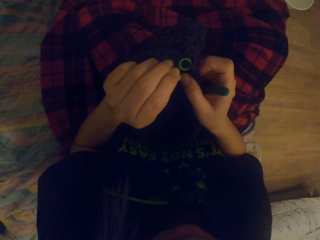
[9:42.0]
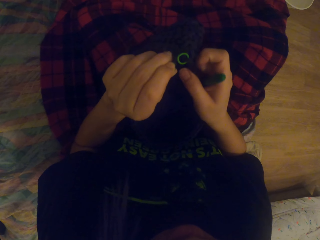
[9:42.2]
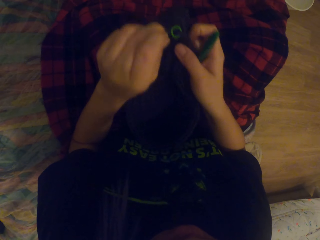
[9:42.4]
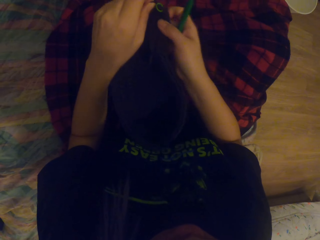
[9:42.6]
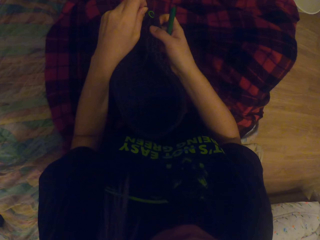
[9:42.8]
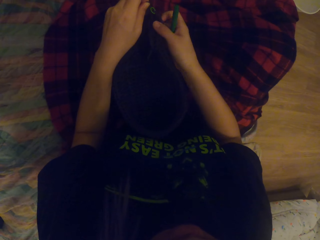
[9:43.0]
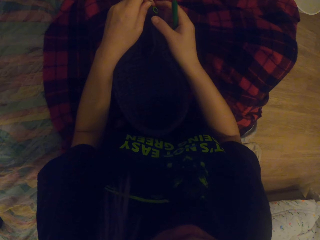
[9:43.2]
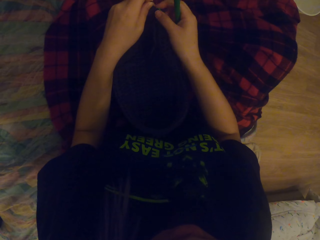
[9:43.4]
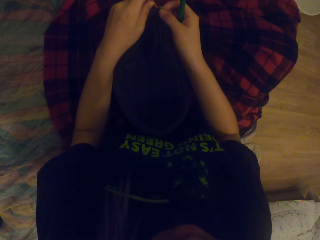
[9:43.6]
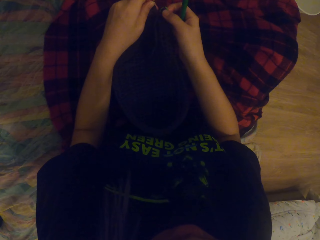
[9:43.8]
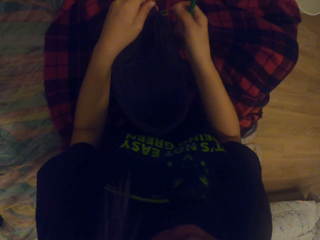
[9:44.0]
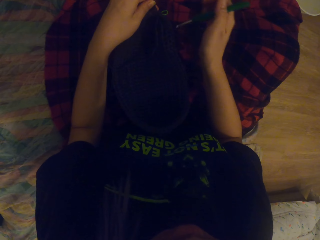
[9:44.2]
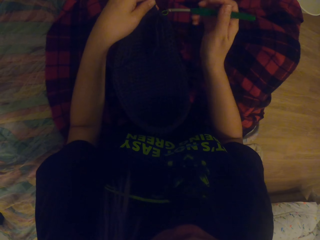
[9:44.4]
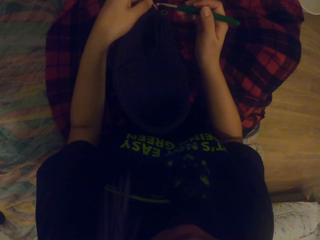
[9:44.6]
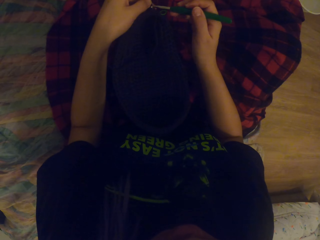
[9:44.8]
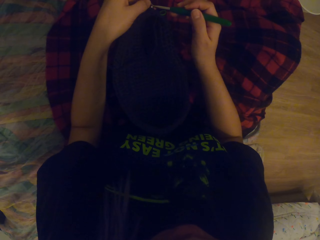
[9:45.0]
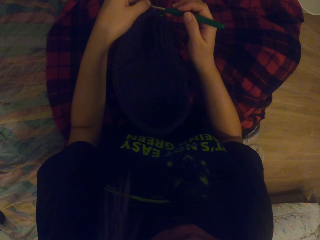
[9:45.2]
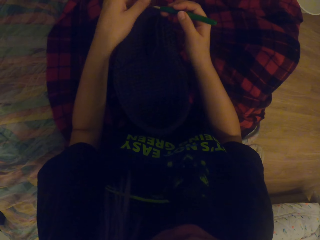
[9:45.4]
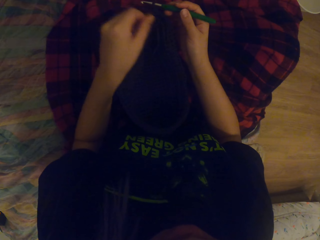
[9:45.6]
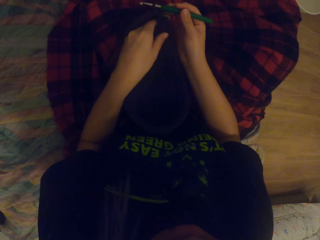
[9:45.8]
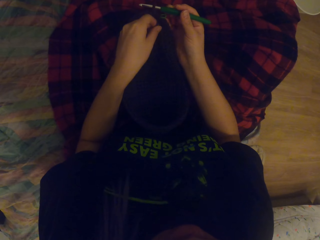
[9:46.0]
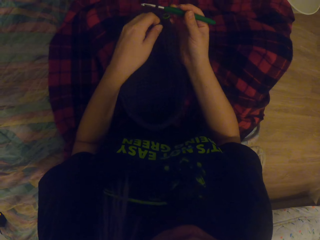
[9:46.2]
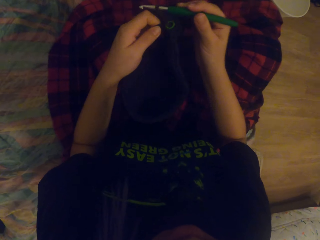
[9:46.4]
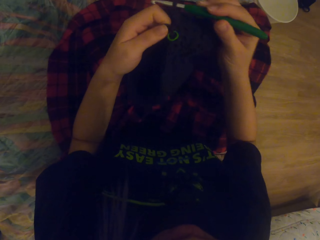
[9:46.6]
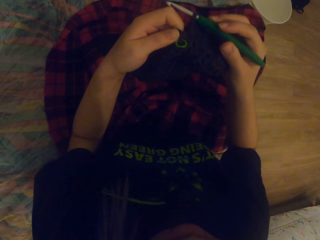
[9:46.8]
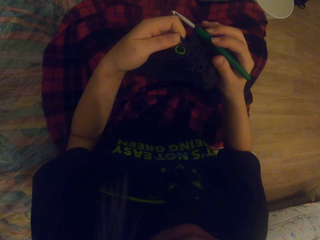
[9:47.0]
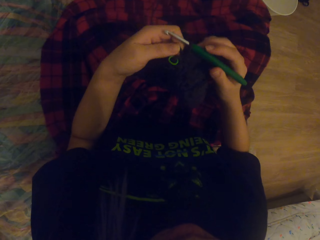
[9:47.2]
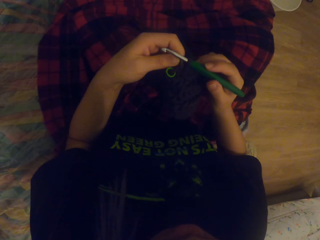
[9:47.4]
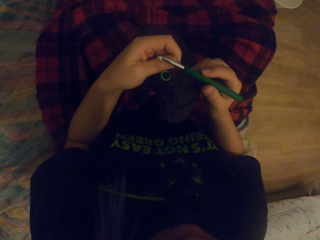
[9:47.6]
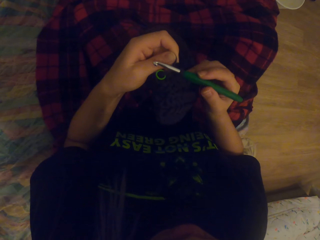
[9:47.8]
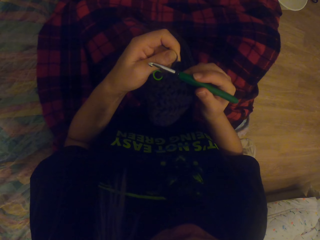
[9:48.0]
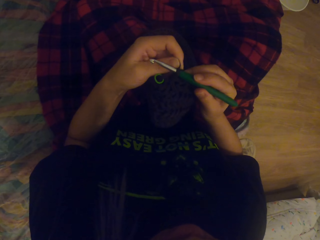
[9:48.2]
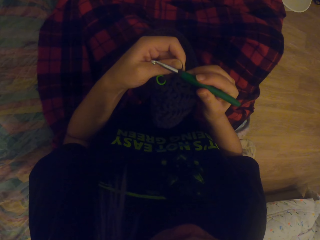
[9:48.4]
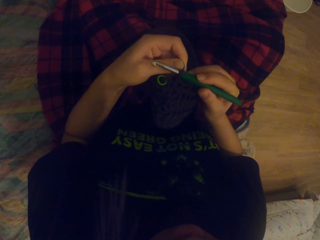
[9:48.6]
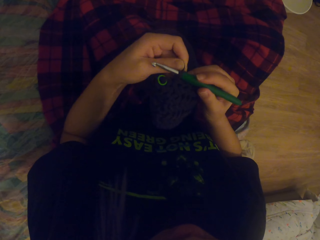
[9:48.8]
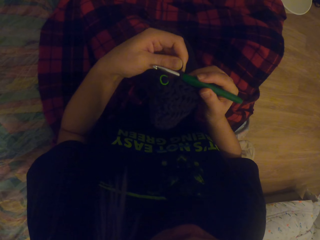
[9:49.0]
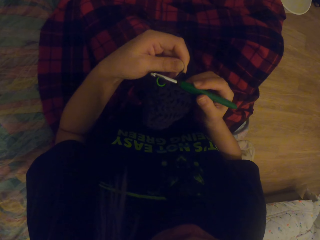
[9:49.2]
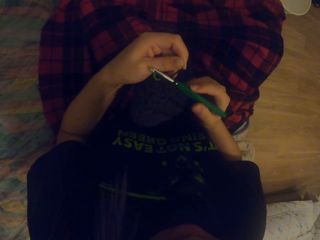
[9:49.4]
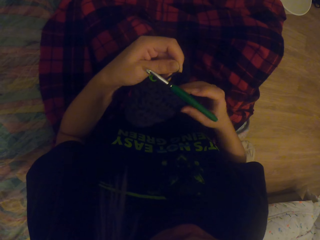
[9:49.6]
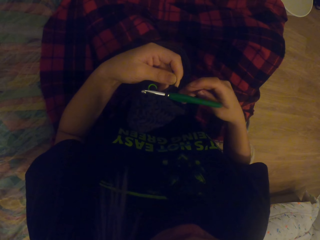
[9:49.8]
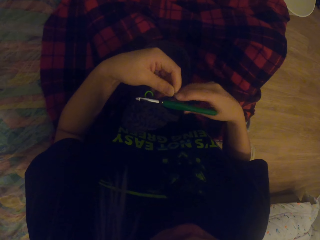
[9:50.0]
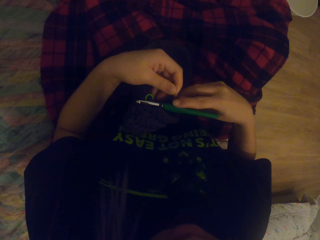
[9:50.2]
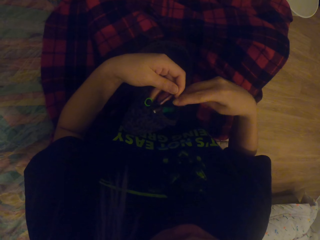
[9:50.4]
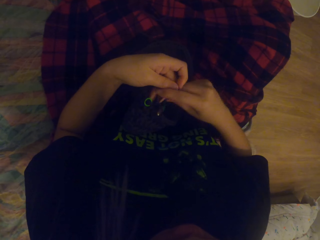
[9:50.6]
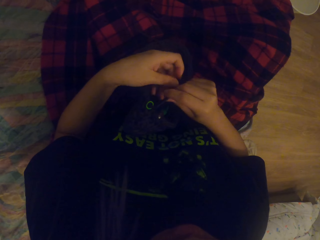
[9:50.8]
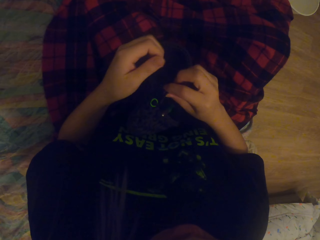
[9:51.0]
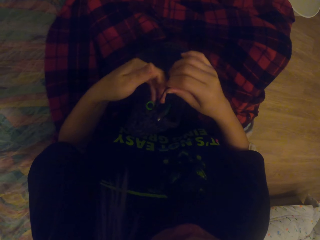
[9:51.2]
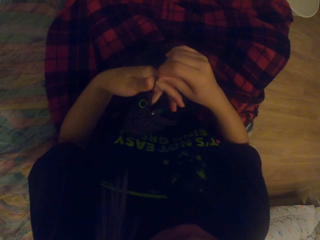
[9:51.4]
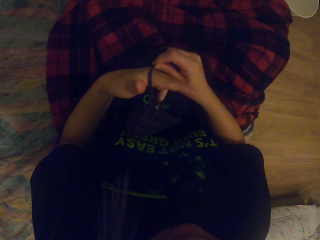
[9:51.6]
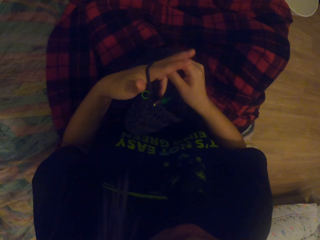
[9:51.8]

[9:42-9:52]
The camera wearer puts the fabric on the lap. They touch the button. They insert the needle in the fabric. They touch the fabric. They lift the fabric. They pull the thread. They roll the thread on the fingers.

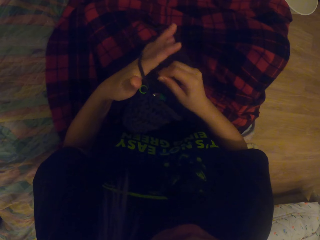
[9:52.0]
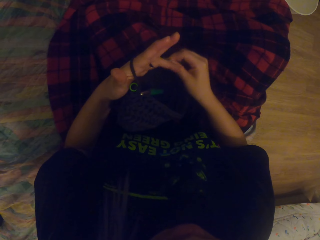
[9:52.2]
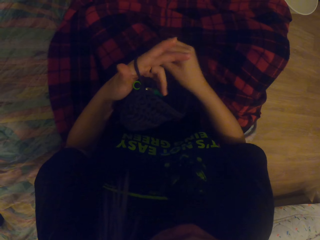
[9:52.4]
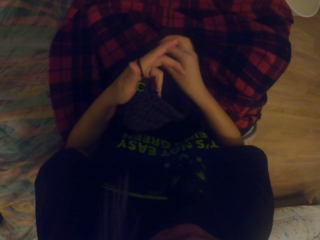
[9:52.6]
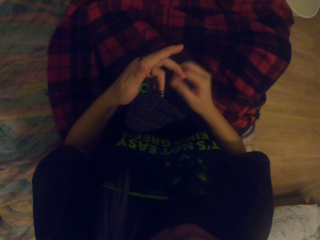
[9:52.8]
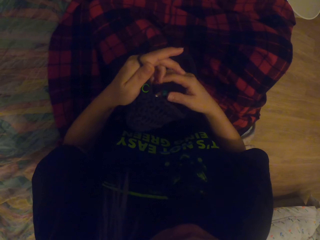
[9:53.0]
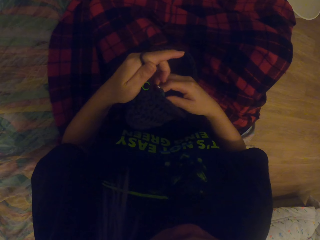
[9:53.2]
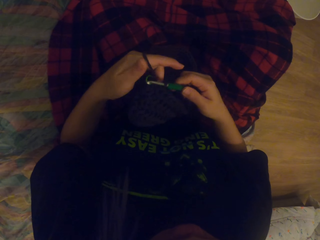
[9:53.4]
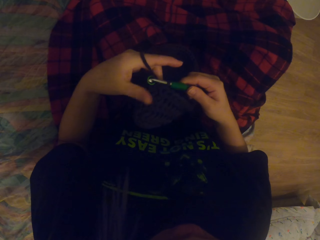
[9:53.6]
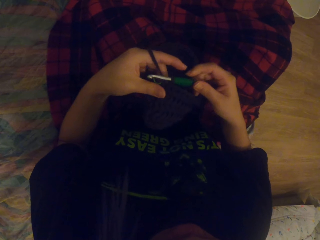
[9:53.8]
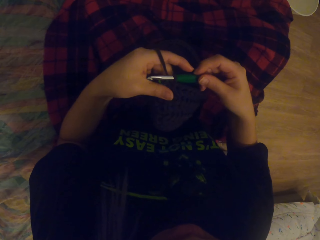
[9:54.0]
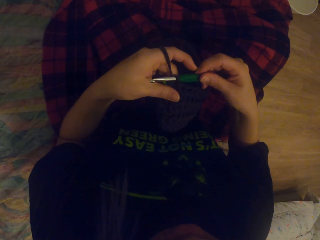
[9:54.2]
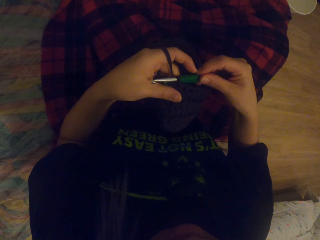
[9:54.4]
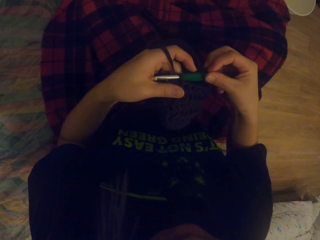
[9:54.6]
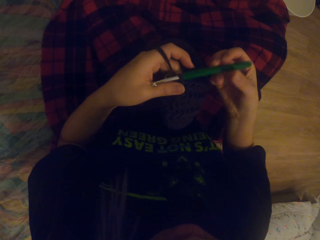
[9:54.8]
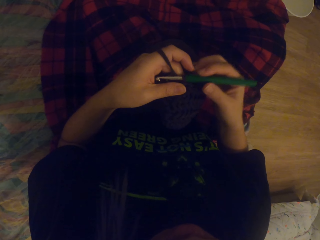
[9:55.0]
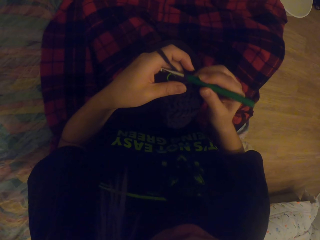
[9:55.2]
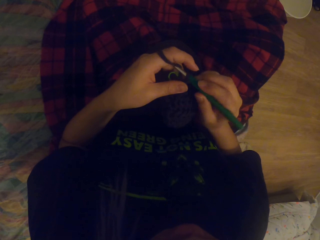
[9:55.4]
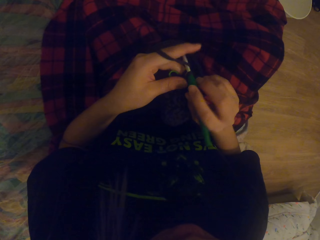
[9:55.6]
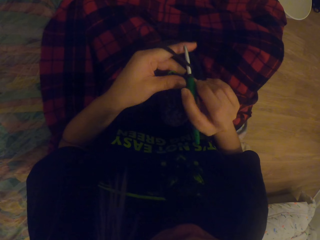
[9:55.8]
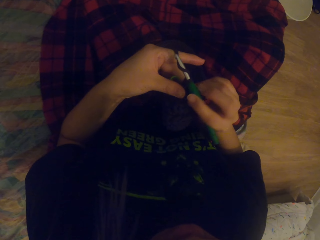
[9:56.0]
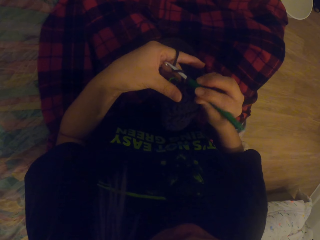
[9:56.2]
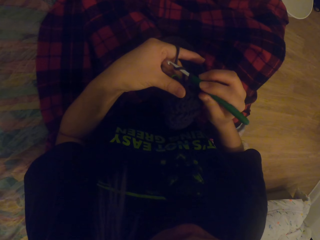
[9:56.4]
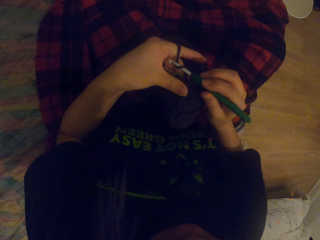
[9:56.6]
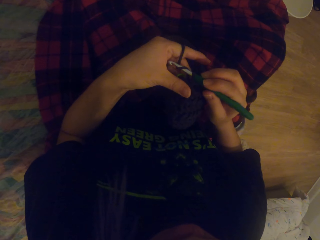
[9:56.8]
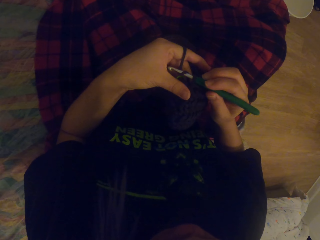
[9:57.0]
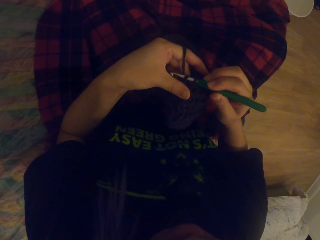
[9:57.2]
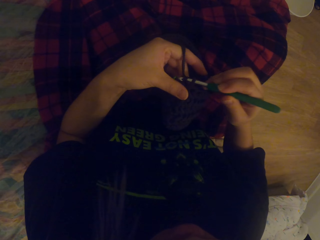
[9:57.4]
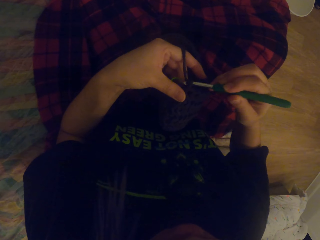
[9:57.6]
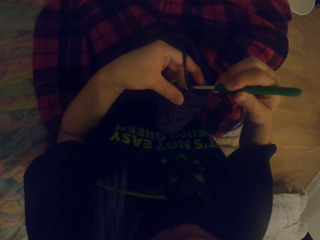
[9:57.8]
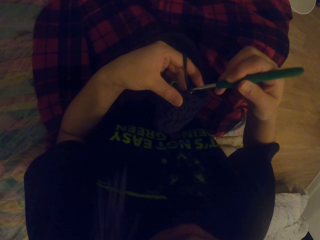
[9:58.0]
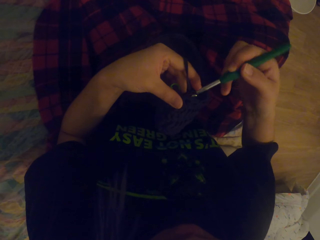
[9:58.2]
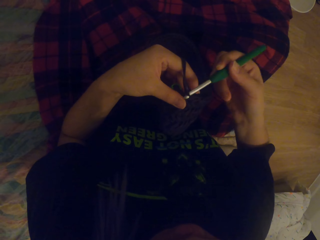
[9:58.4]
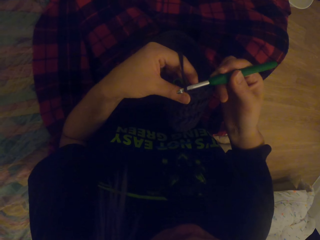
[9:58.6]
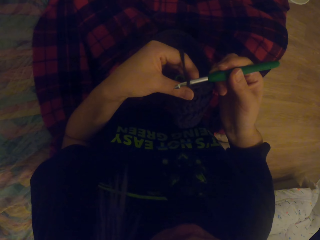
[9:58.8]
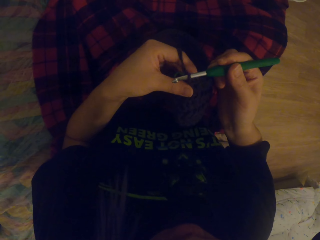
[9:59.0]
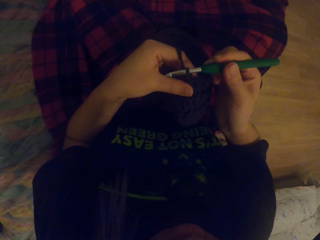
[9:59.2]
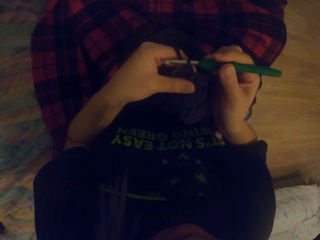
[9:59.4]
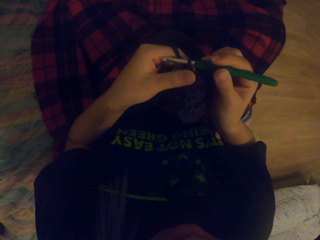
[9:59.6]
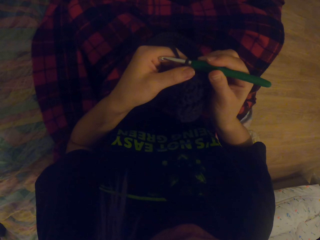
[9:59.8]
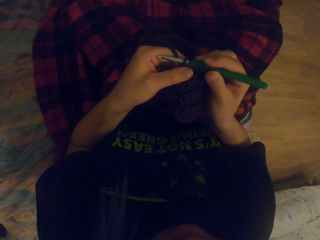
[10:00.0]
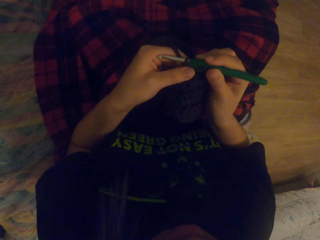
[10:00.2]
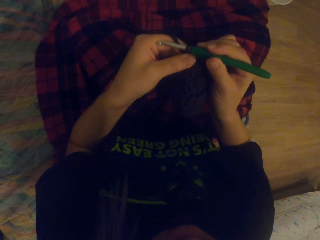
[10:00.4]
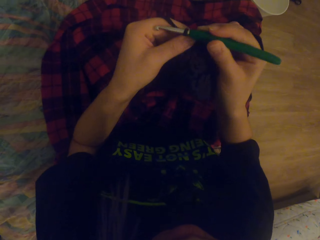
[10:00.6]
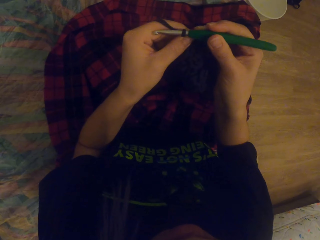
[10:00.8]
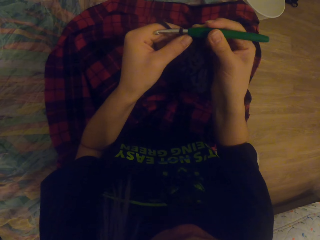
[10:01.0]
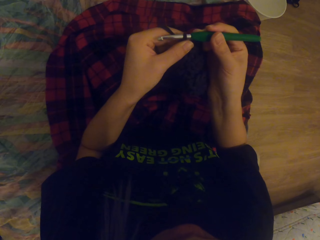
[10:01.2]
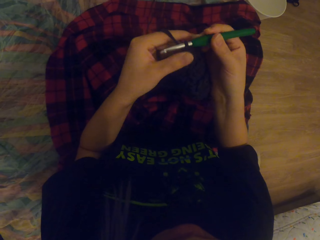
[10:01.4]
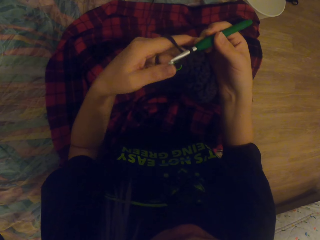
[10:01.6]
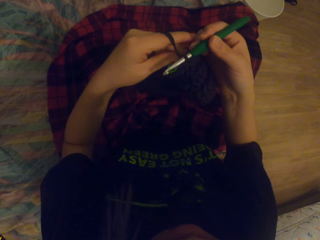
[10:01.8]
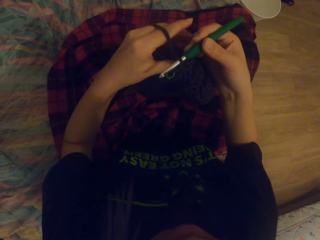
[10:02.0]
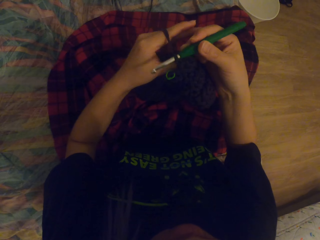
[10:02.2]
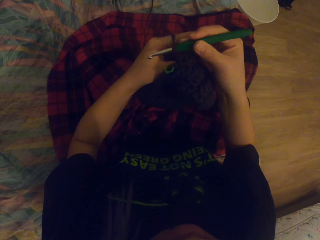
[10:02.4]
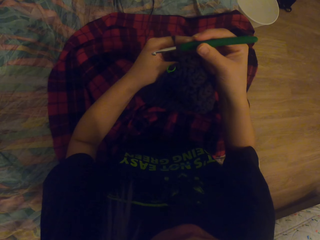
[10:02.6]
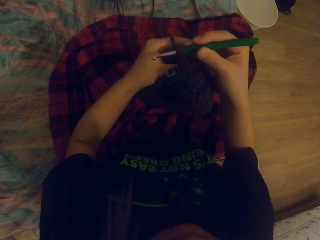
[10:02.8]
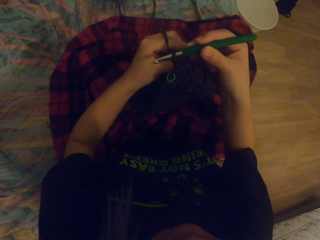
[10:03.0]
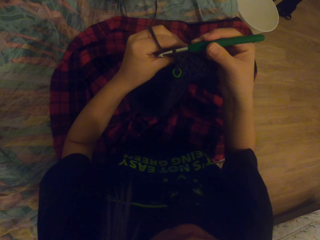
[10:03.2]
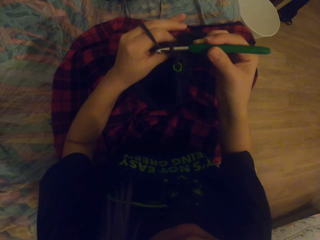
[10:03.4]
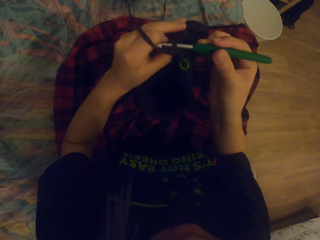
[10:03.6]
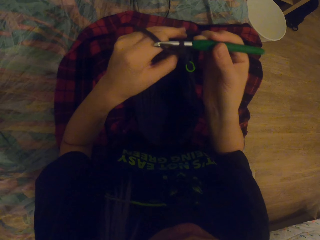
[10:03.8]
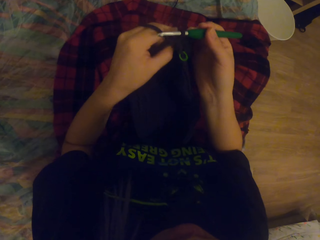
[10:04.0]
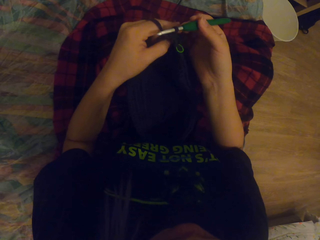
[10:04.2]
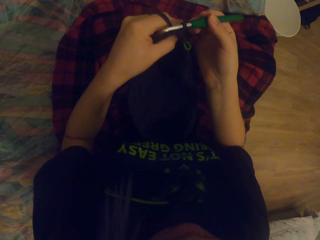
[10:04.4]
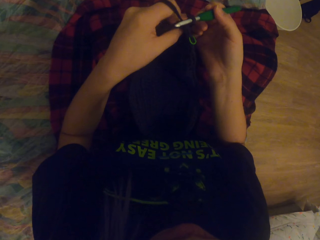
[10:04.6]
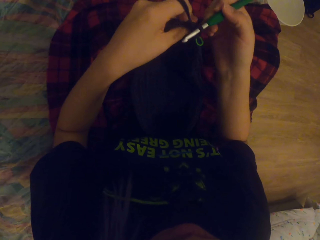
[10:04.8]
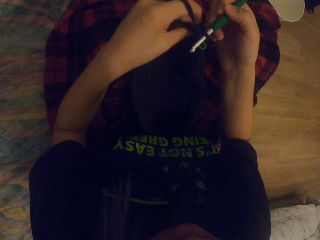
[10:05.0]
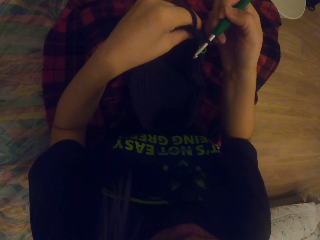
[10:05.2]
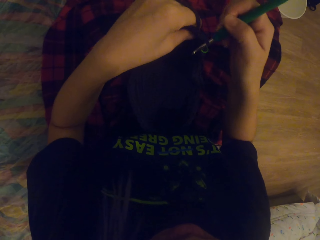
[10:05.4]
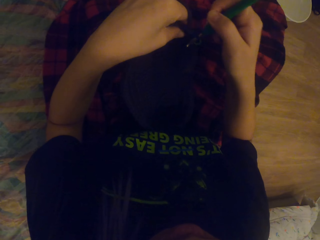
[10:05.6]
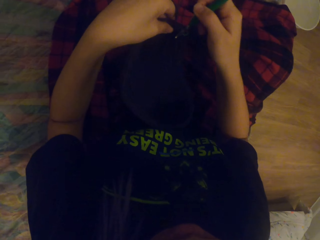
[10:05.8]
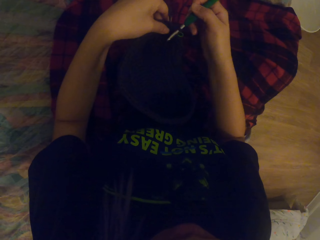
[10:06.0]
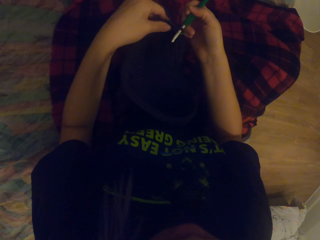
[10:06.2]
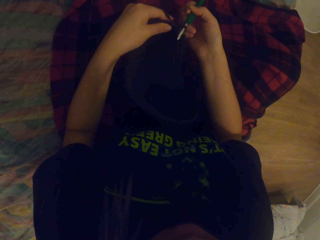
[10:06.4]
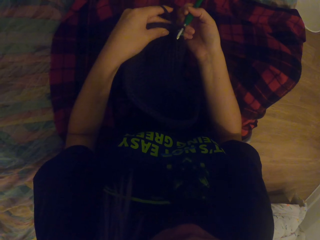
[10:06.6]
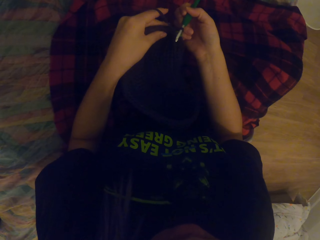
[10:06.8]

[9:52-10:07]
The camera wearer touches the needle. They knit the fabric with the needle. They lift the fabric. They turn the fabric. They put the fabric on the lap. They move the hands.
